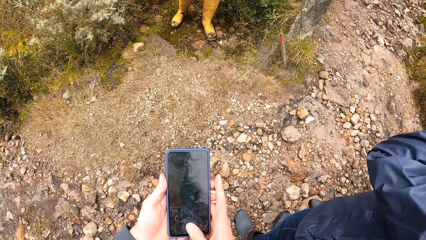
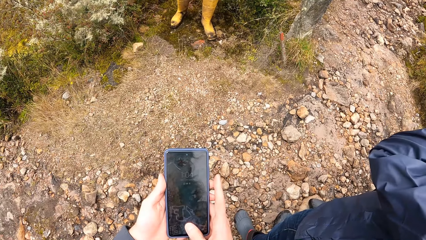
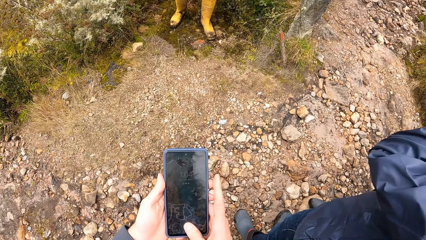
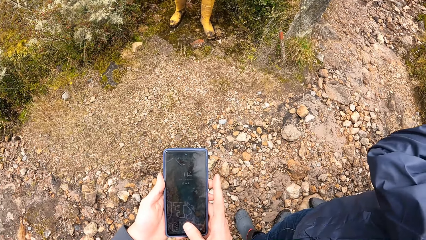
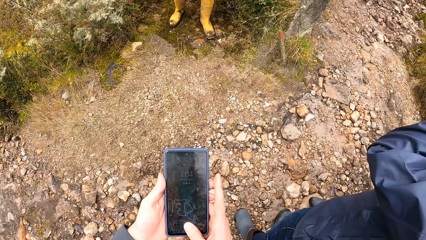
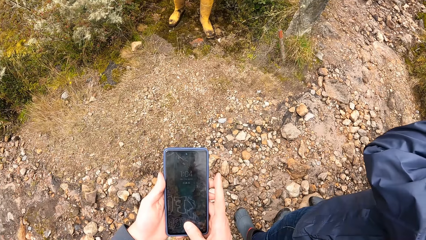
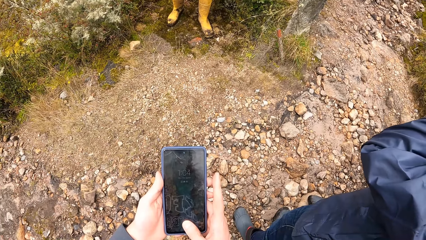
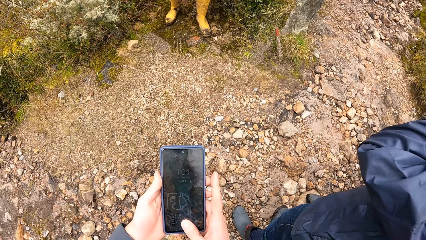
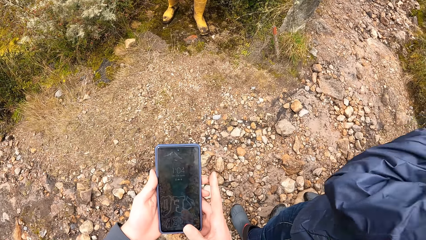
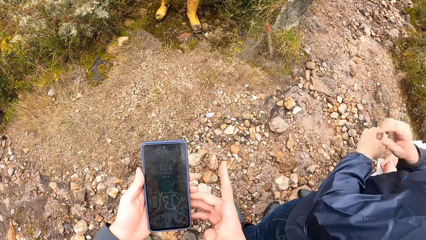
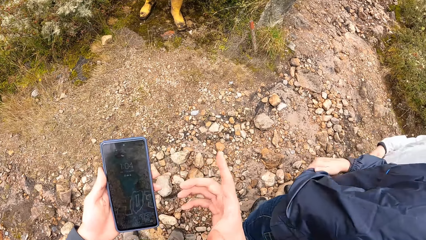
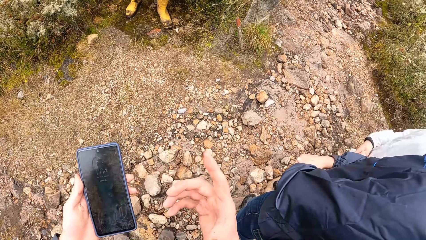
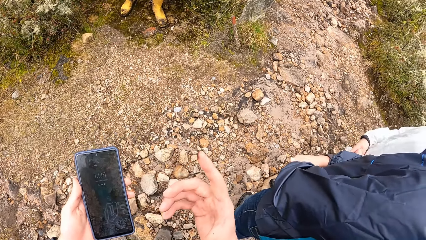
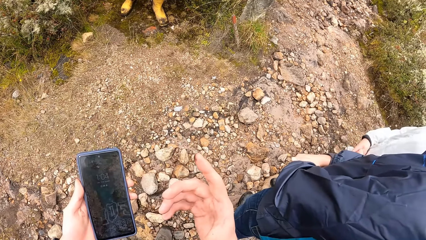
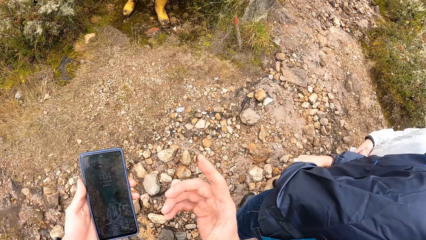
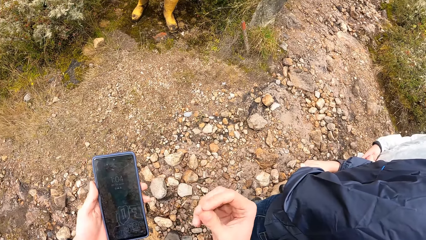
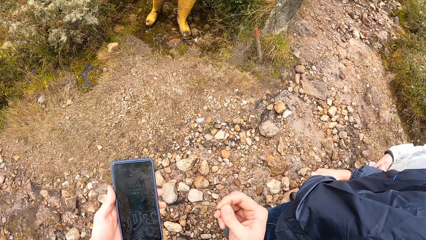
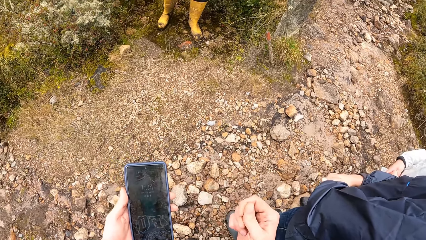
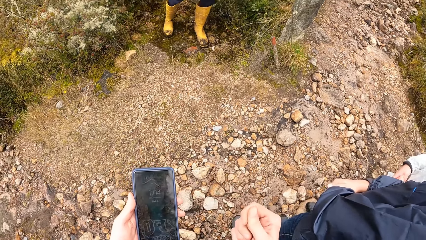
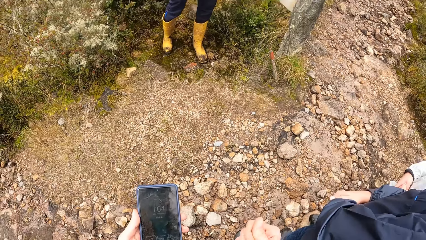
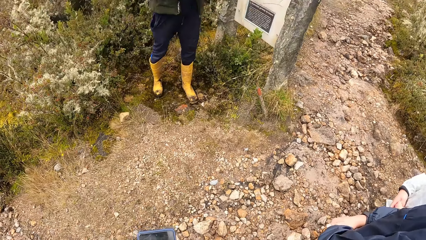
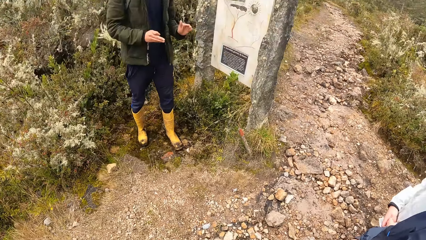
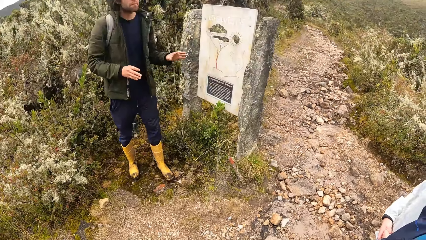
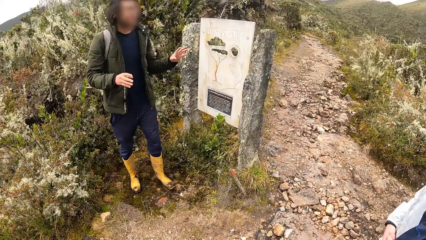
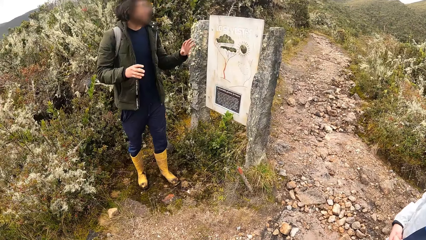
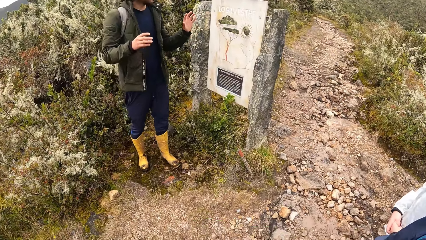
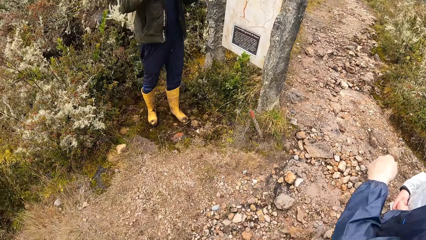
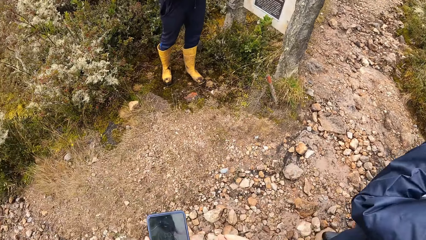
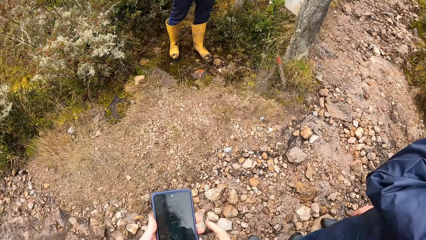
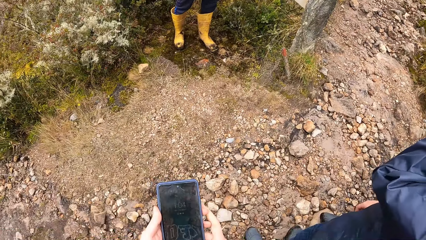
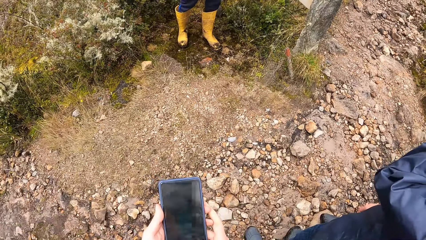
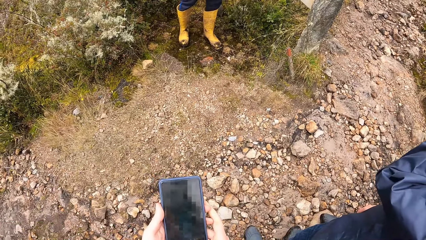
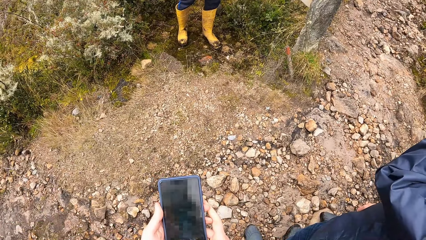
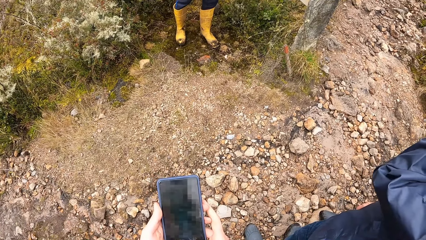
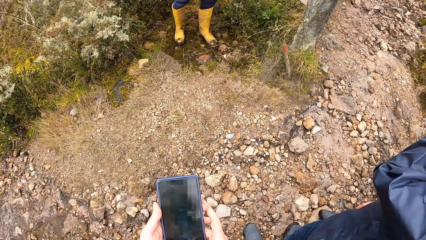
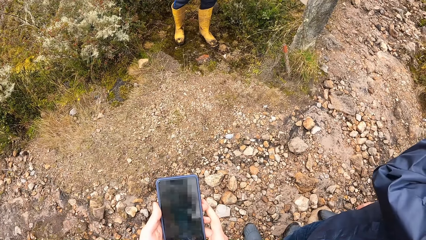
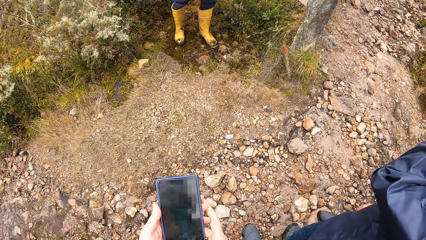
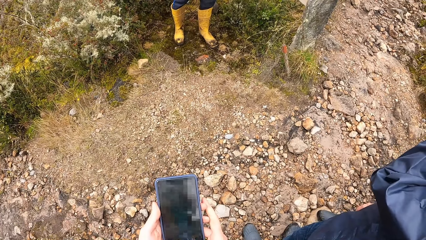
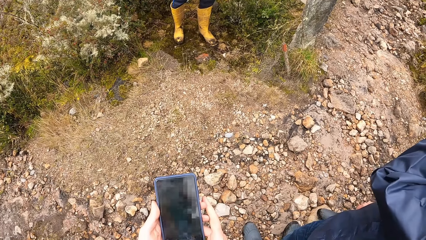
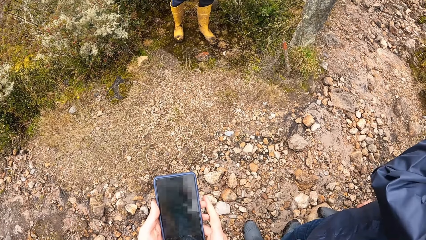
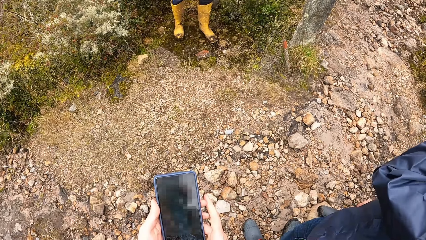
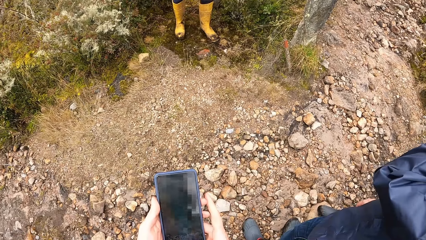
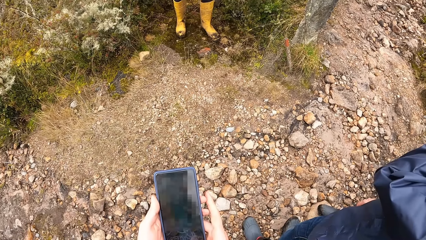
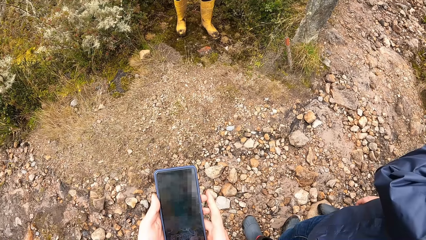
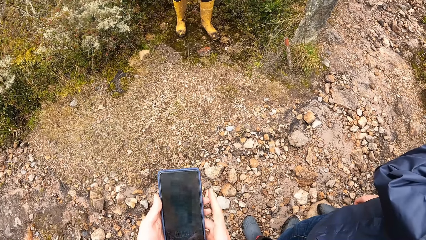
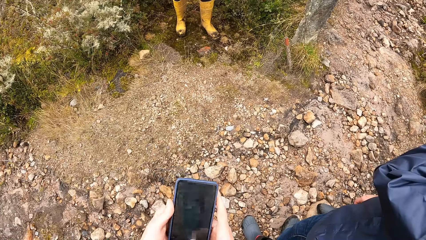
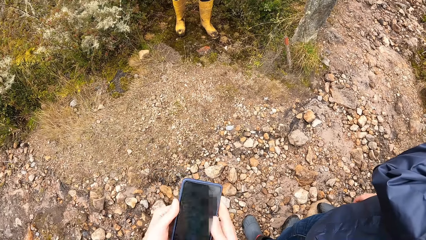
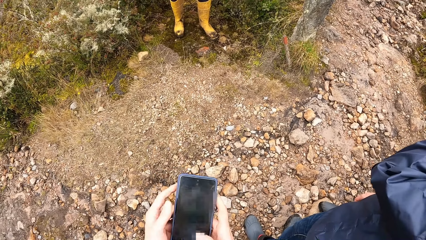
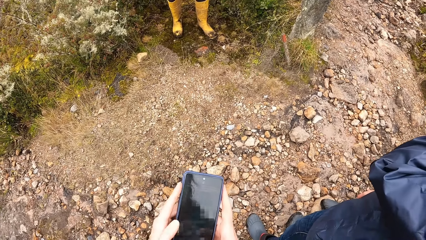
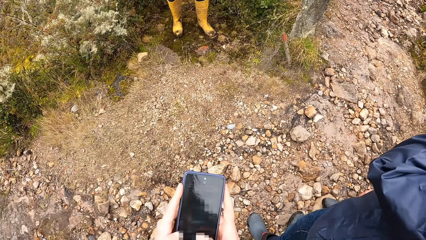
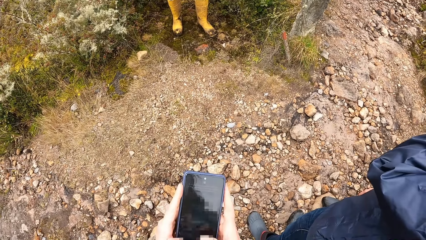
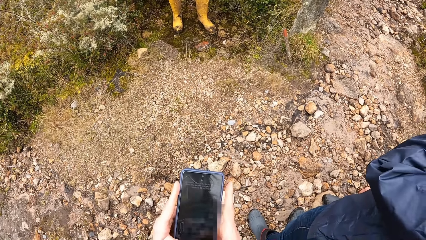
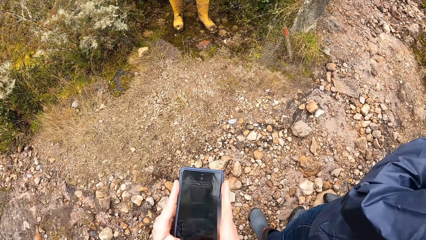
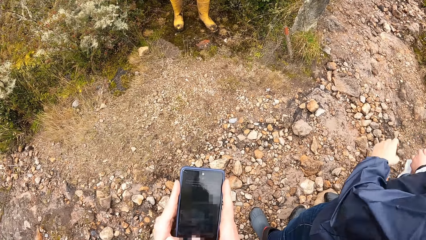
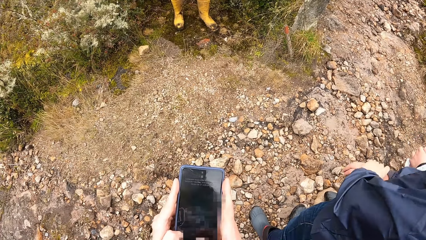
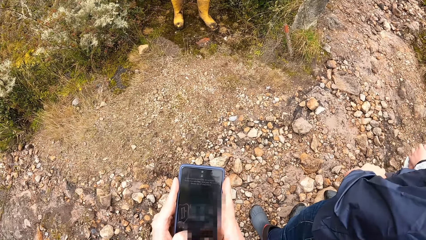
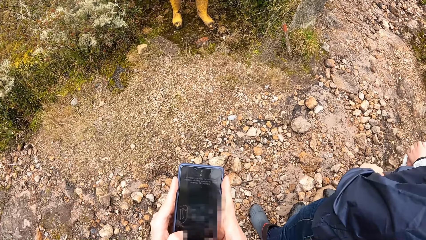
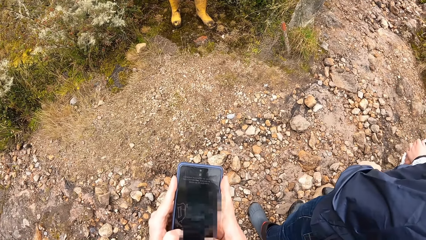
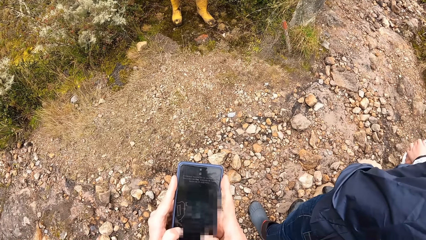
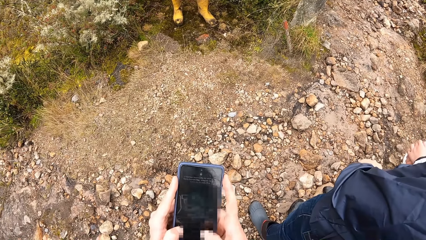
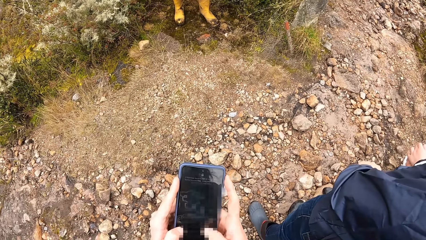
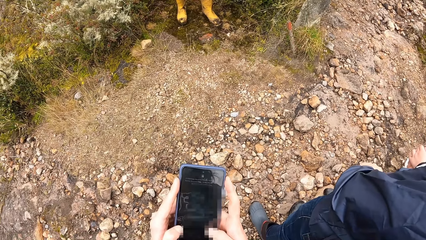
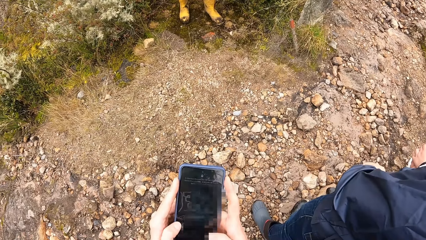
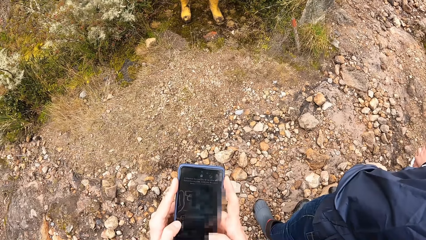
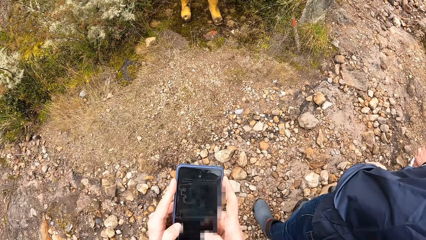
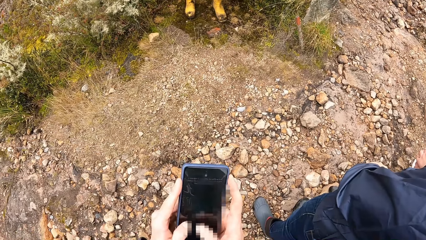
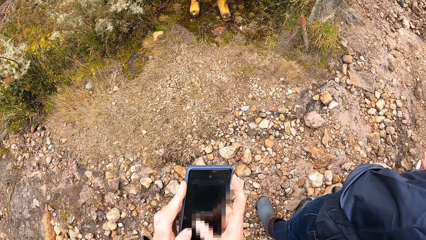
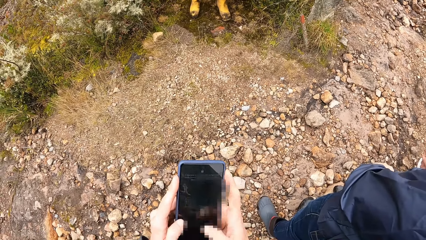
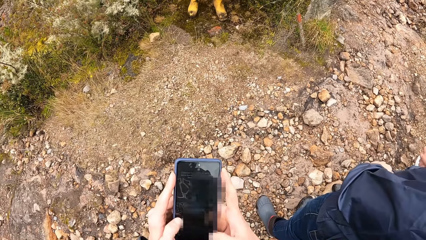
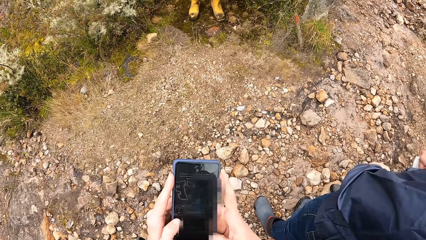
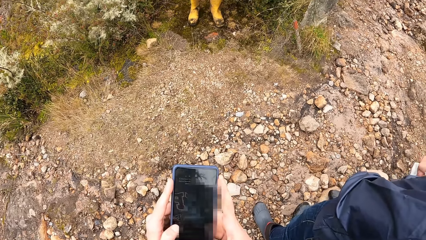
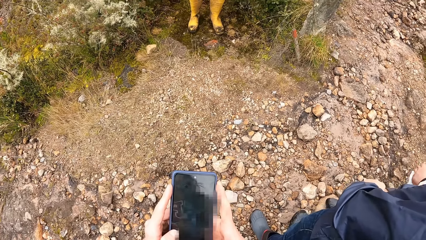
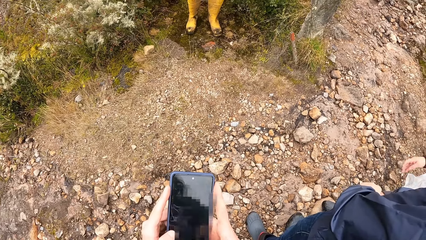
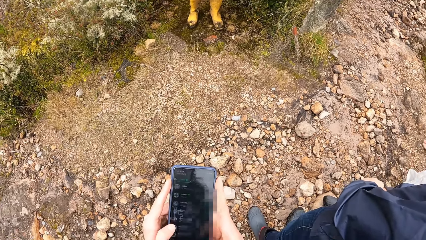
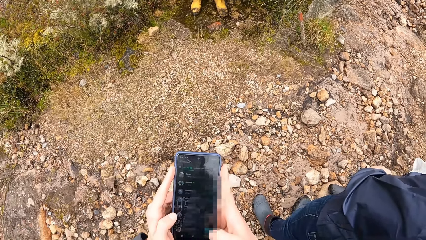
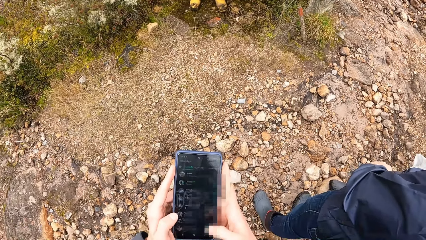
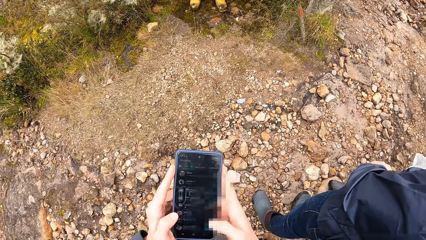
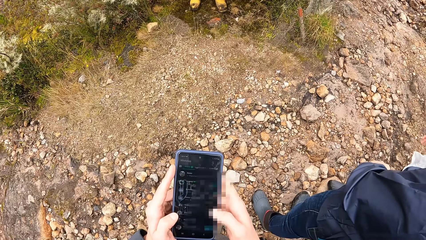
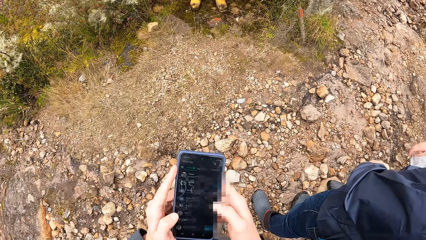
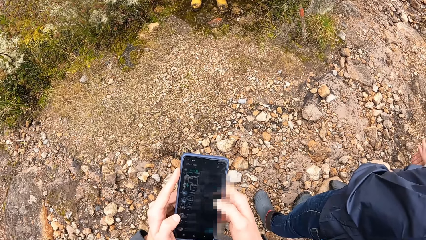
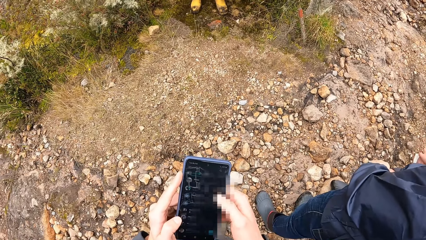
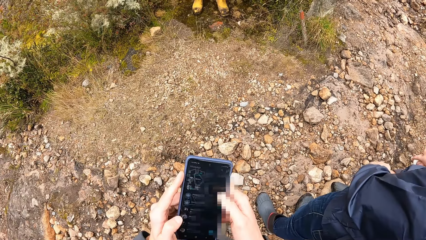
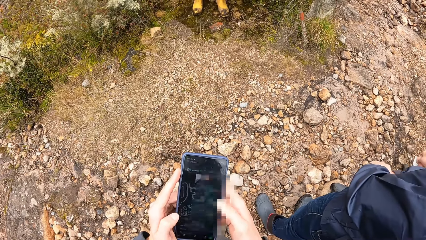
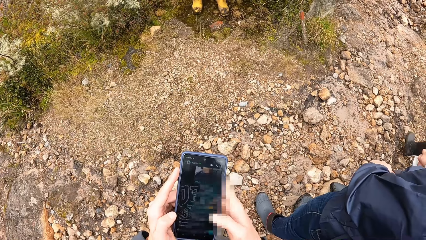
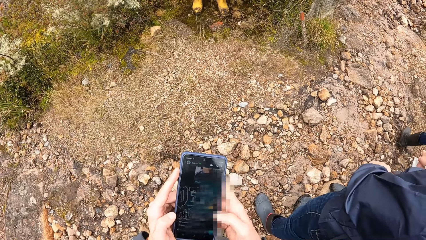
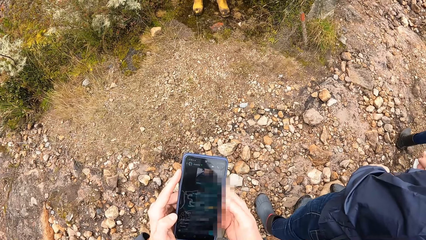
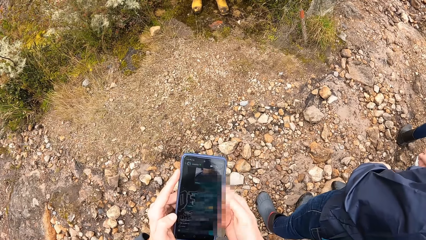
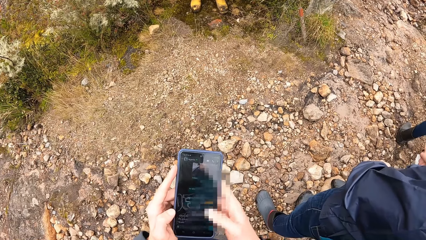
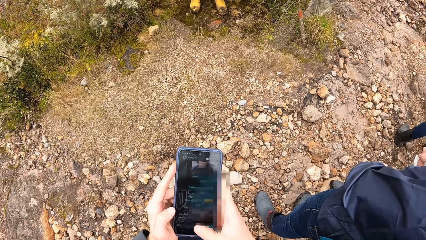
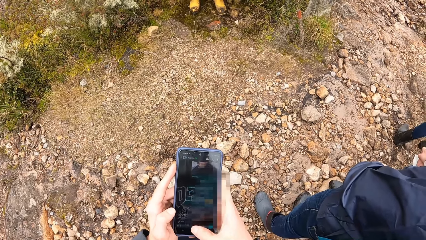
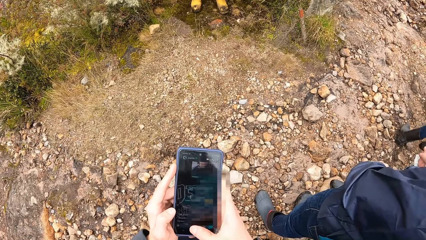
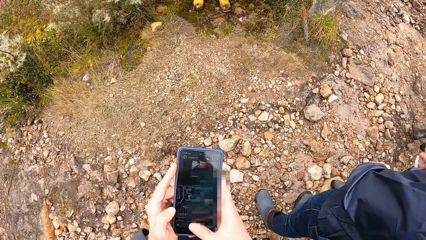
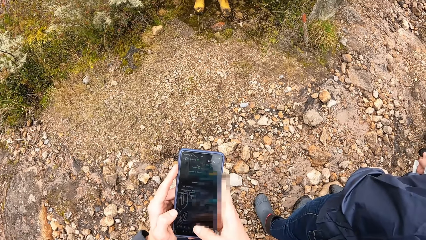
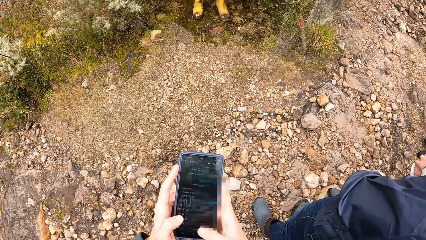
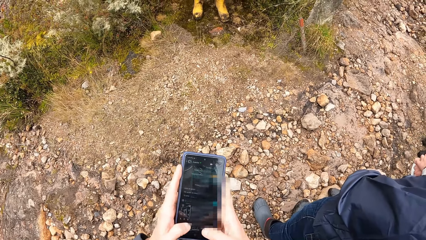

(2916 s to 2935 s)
A person moves the hand and holds hands. The camera wearer moves the right hand. They operate a phone.
